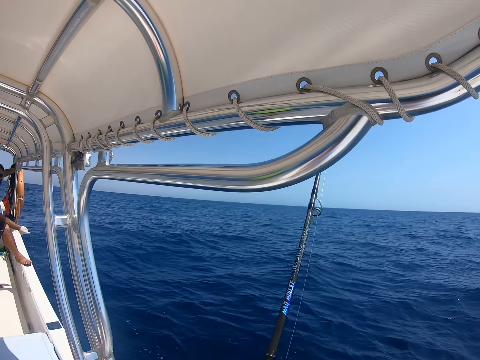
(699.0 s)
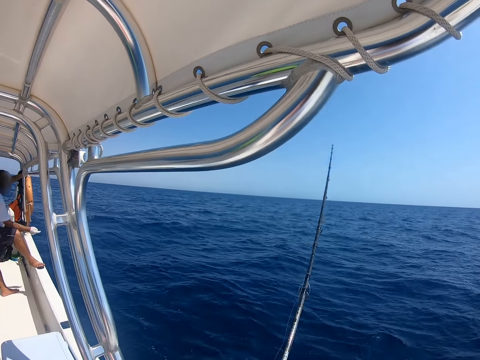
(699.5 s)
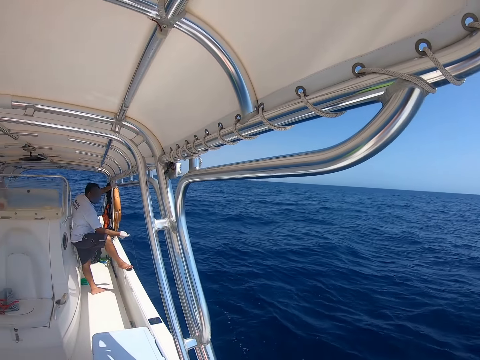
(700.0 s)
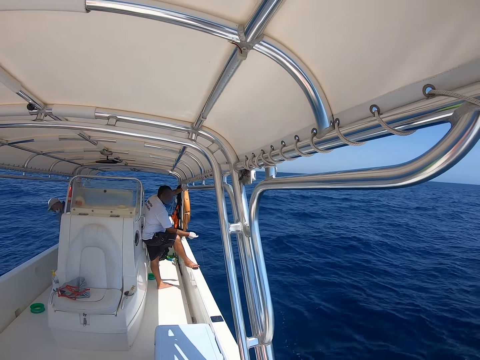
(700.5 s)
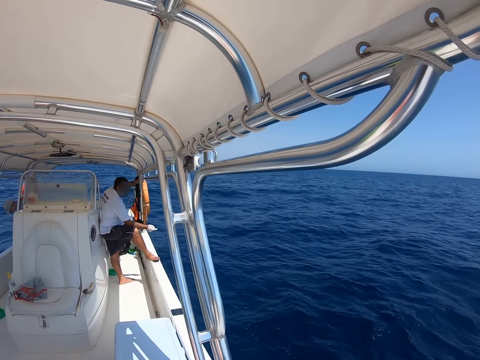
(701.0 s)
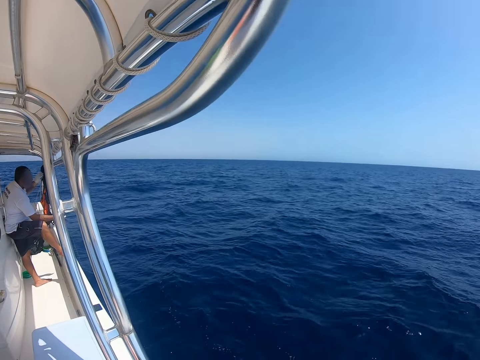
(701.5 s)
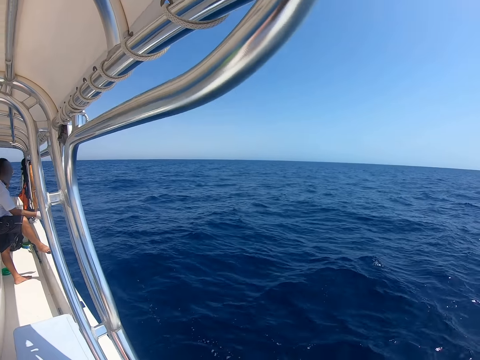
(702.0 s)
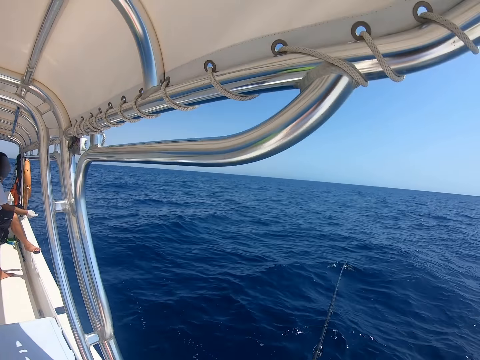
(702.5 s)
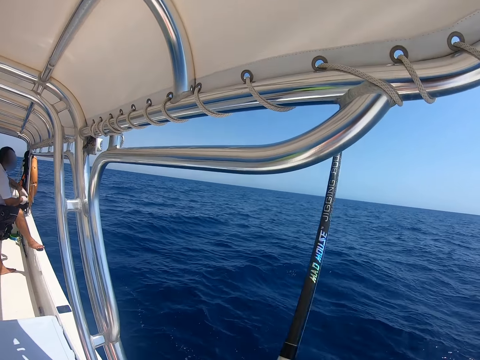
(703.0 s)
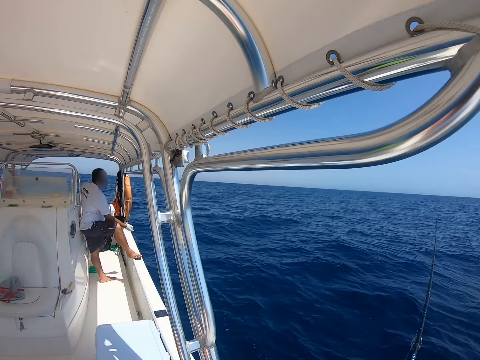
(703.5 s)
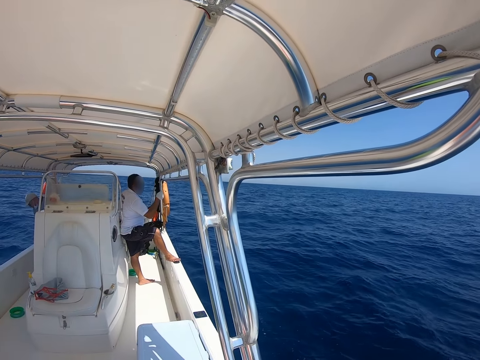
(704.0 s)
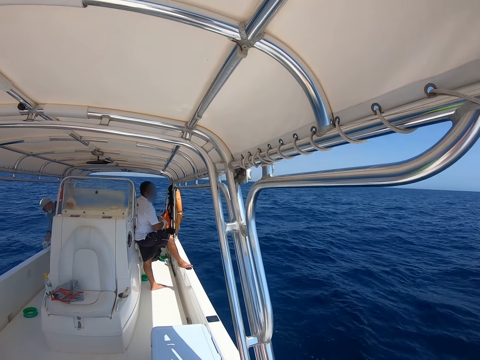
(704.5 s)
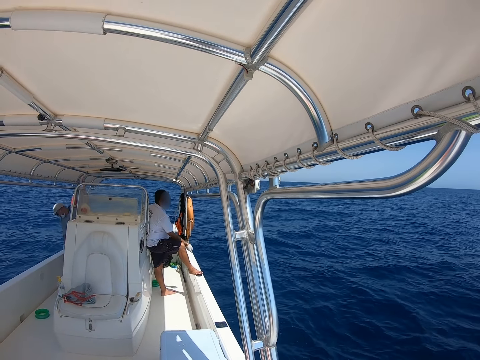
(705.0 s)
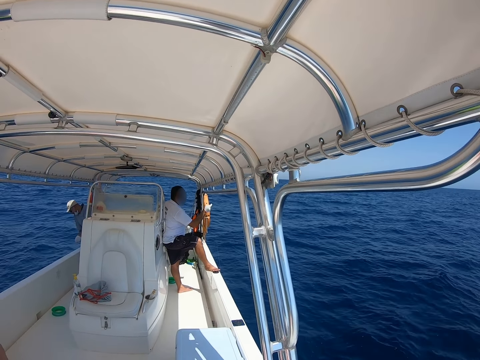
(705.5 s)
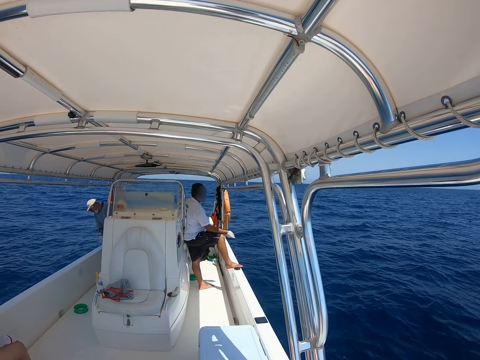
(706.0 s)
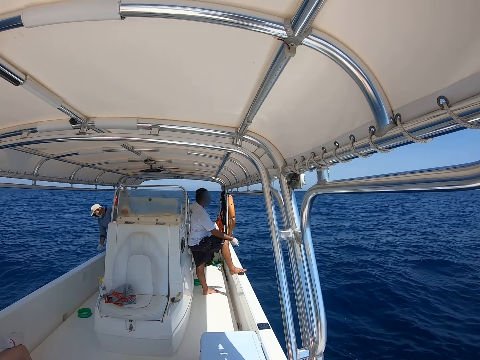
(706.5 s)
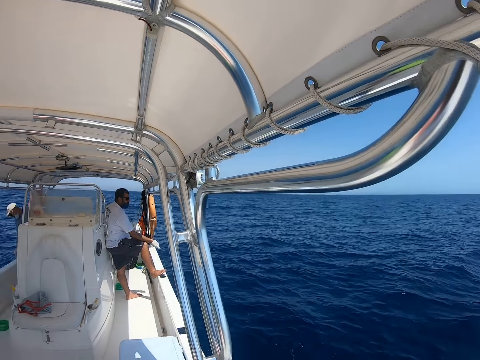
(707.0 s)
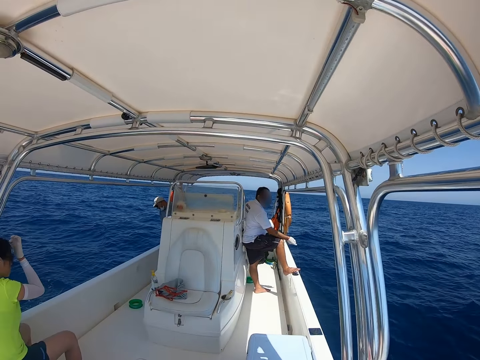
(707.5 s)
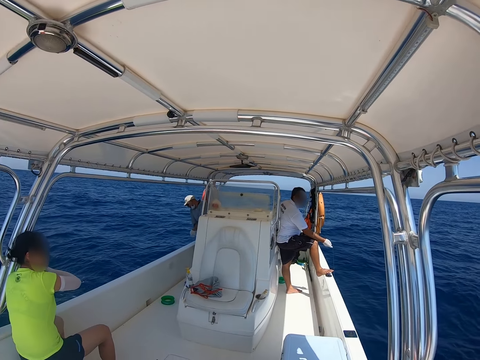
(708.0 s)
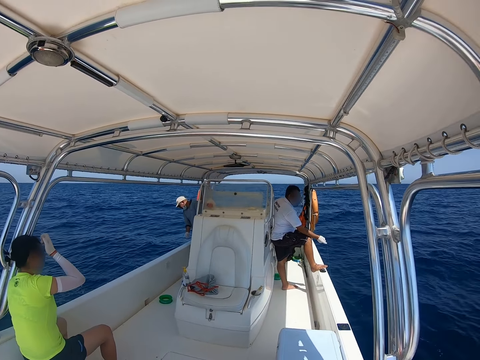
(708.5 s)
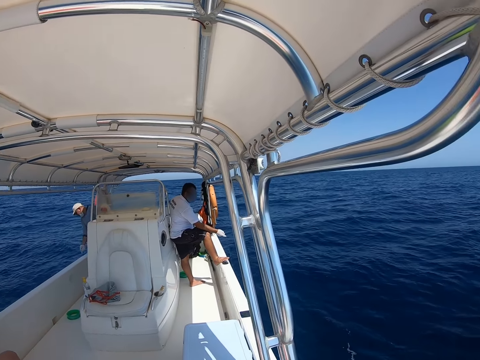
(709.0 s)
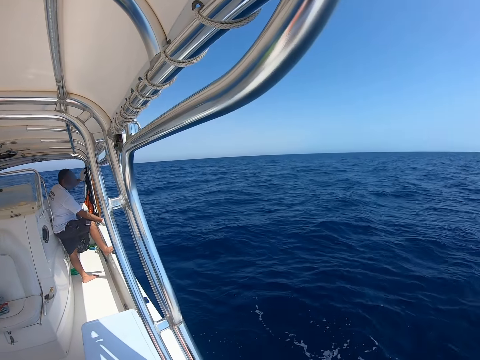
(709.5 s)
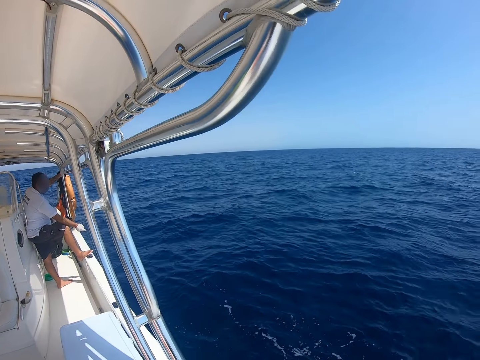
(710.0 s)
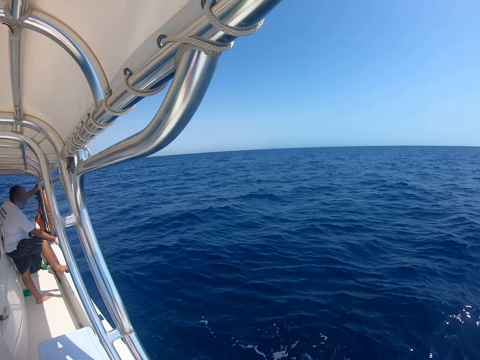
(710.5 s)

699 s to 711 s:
The camera wearer fishes in the ocean with a fishing rod. A man pulls the string.

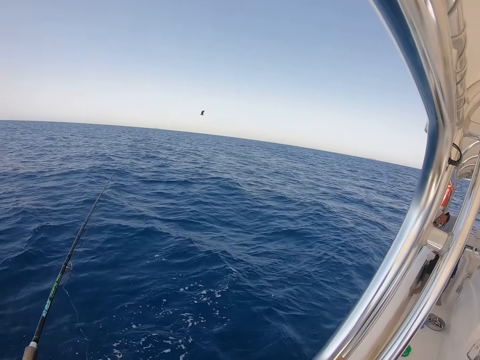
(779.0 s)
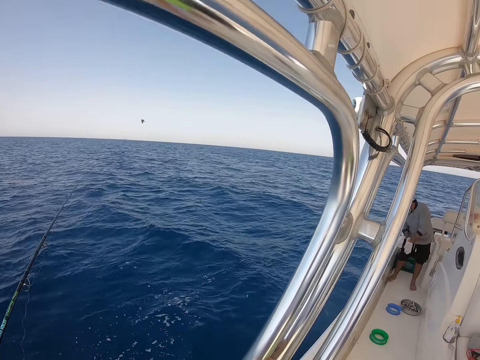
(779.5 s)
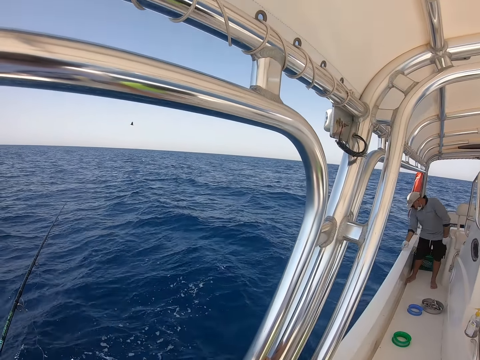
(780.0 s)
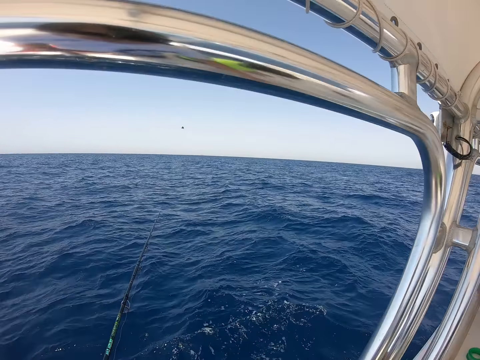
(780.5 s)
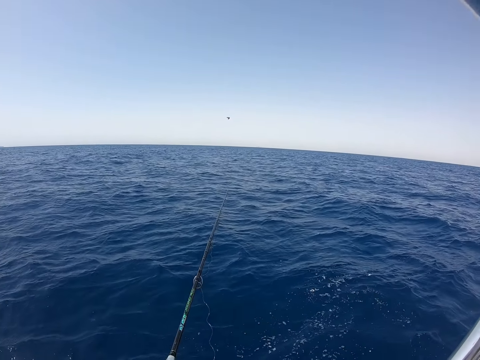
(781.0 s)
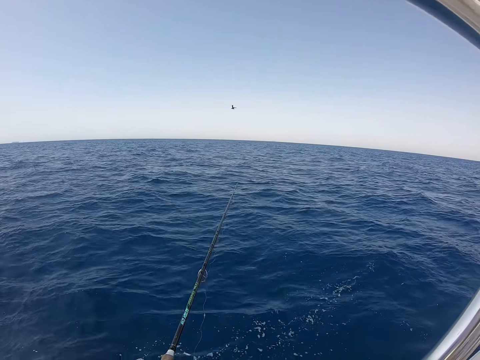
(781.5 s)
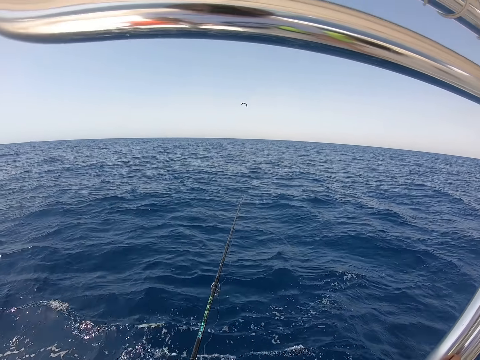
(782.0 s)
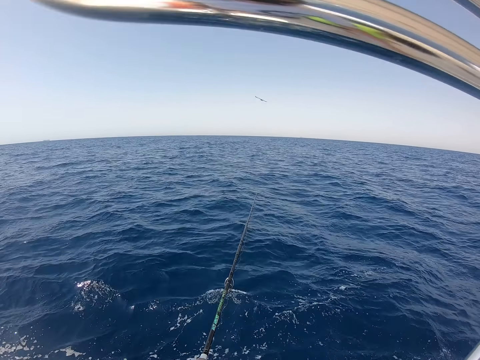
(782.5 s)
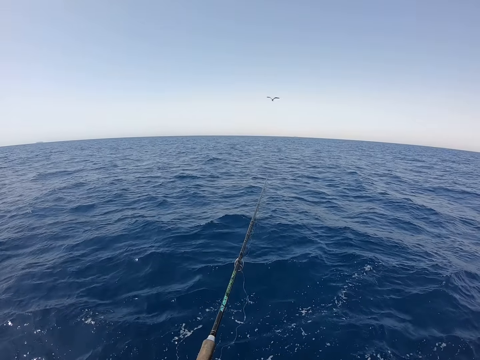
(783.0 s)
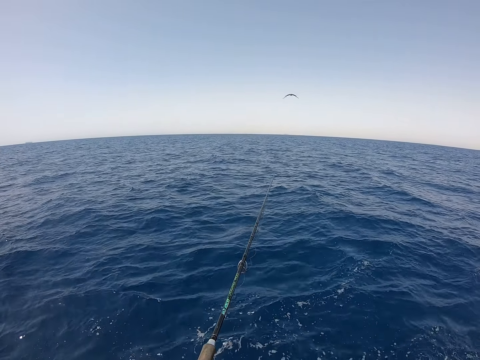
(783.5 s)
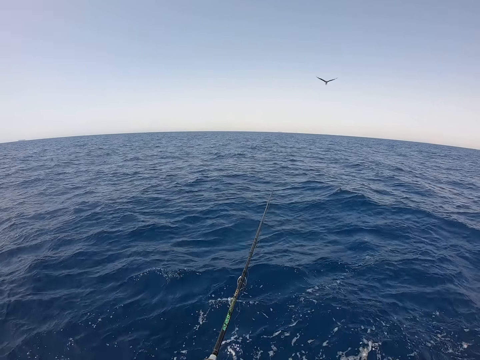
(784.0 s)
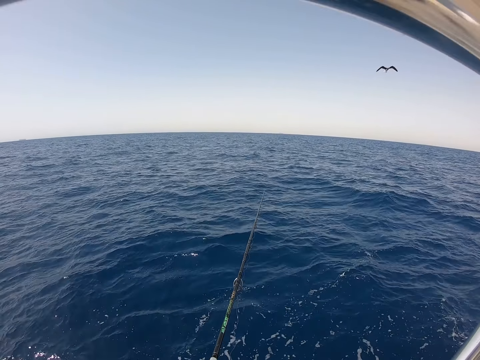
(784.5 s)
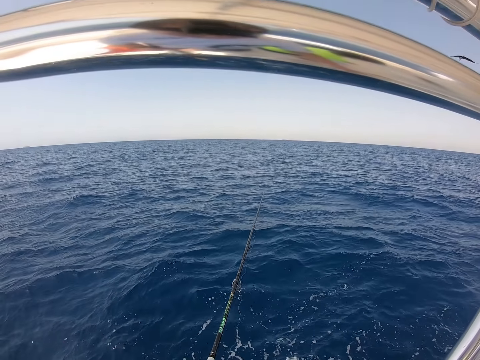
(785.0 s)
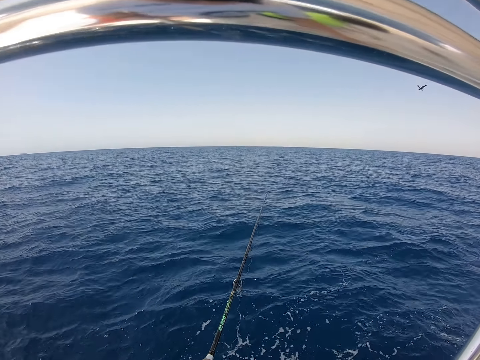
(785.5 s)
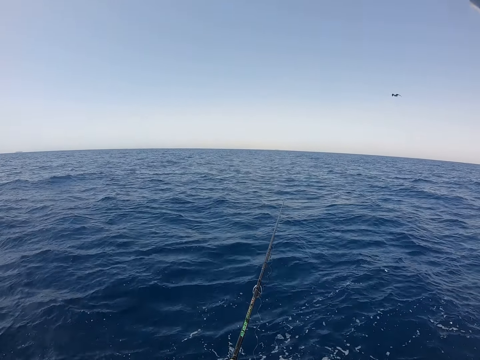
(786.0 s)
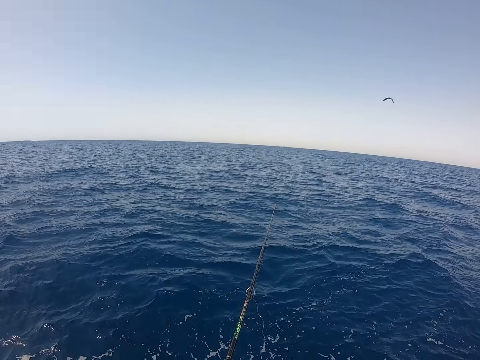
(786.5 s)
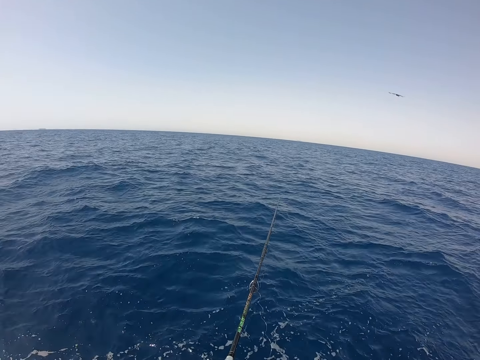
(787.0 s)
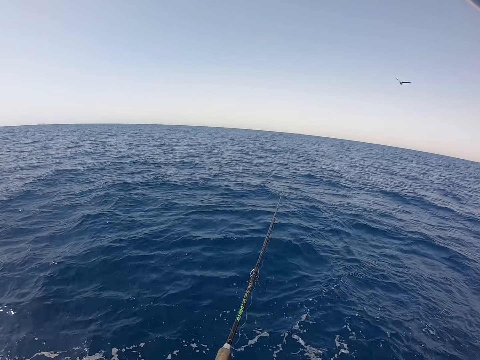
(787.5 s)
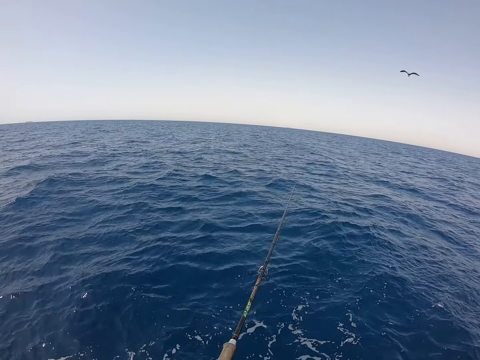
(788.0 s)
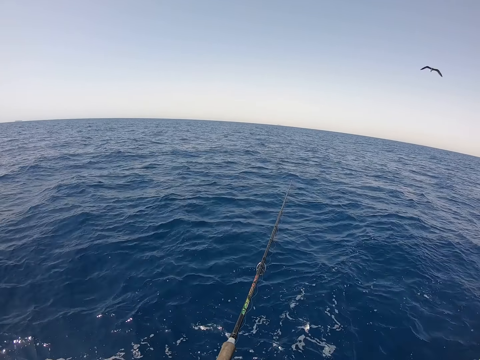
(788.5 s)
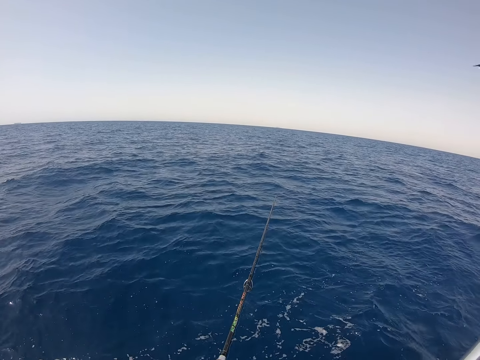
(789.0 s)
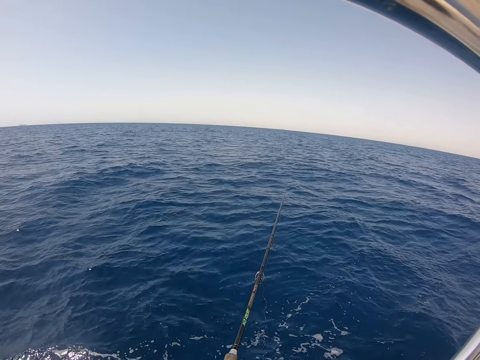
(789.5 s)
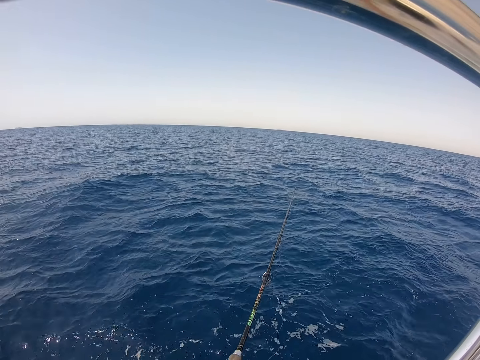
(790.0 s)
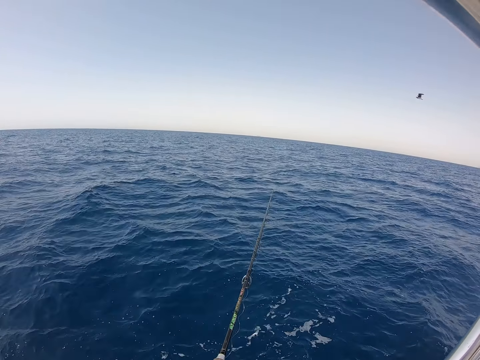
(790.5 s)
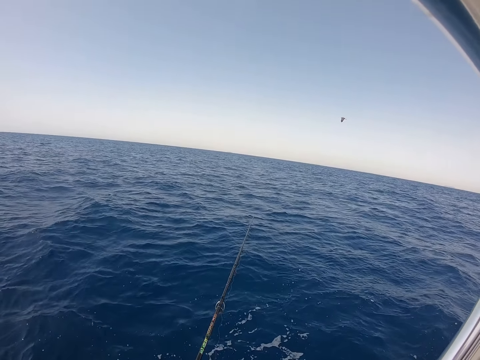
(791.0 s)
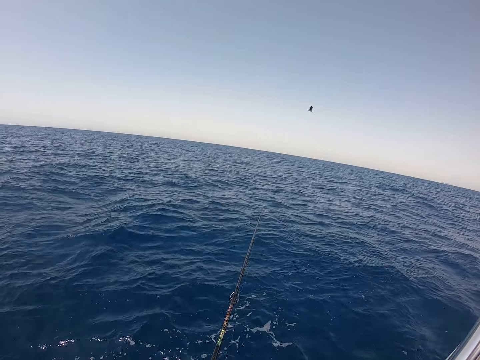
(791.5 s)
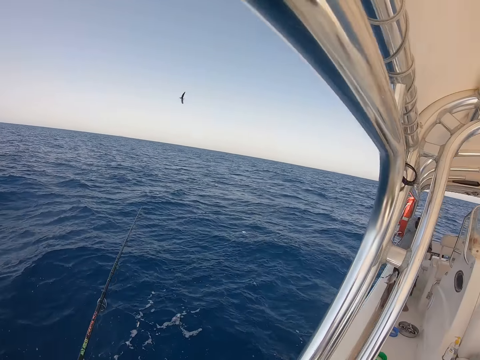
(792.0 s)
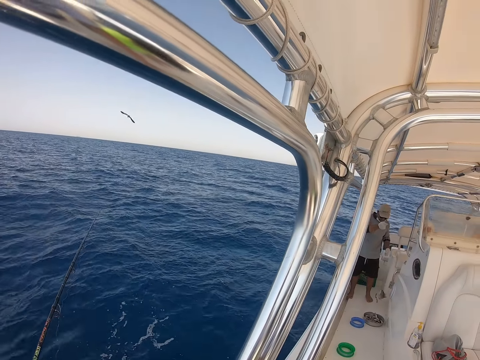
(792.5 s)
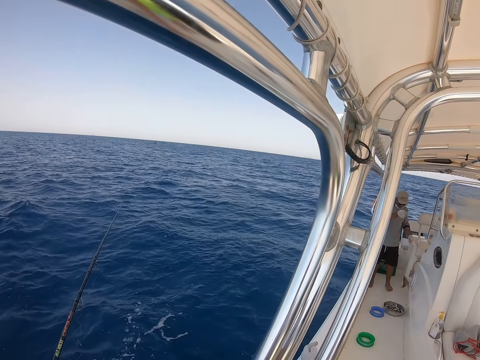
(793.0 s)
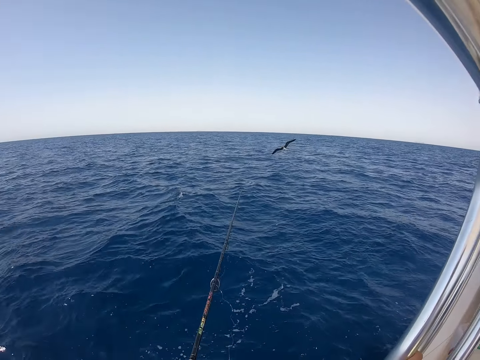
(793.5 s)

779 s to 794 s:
A man pulls the string. The man holds the fish.
